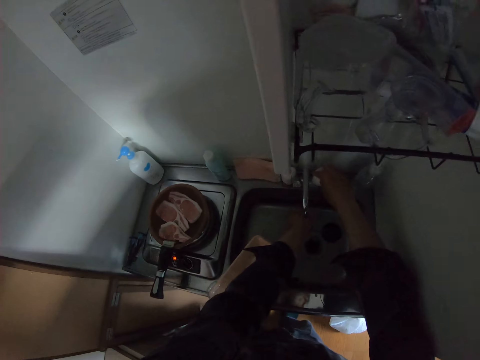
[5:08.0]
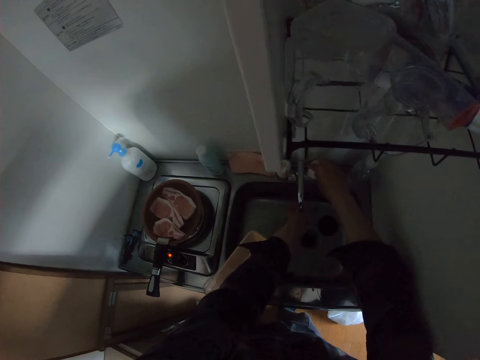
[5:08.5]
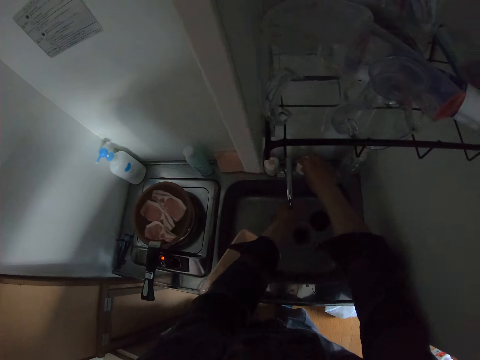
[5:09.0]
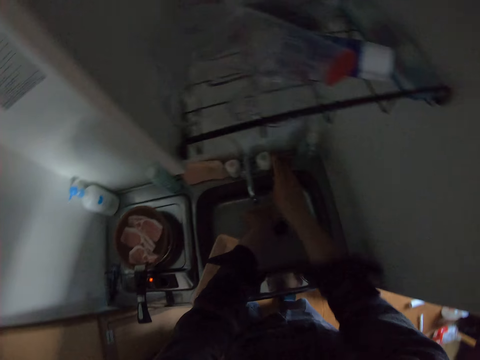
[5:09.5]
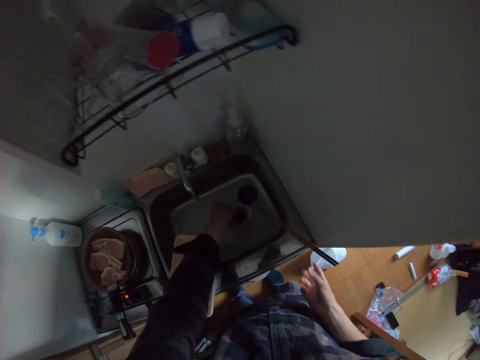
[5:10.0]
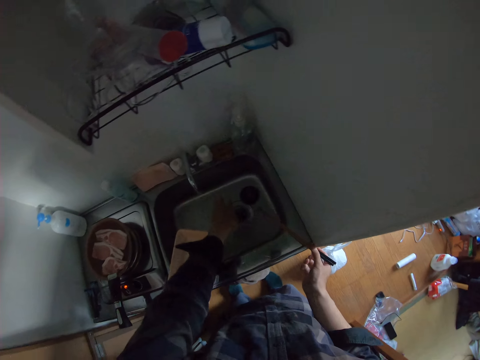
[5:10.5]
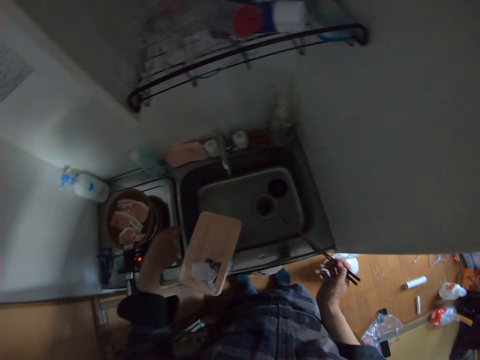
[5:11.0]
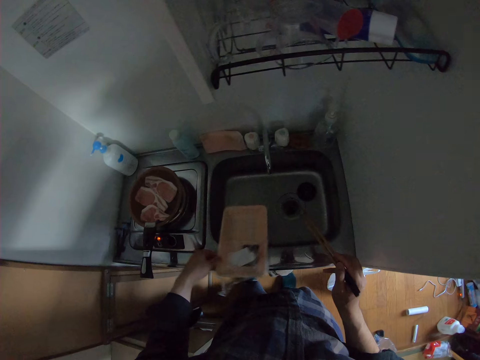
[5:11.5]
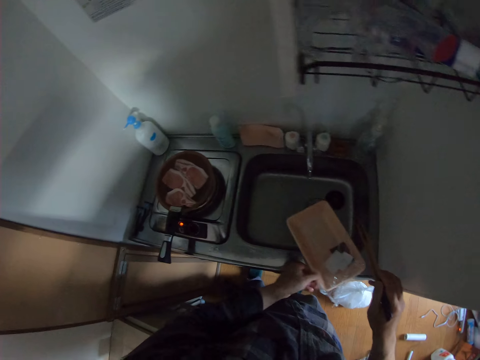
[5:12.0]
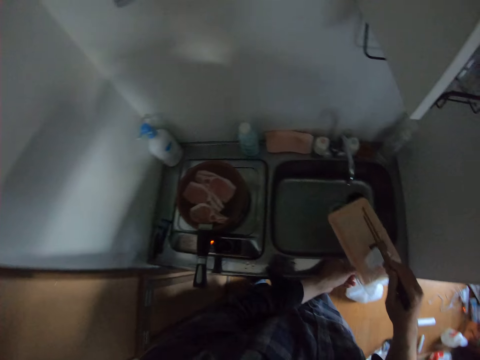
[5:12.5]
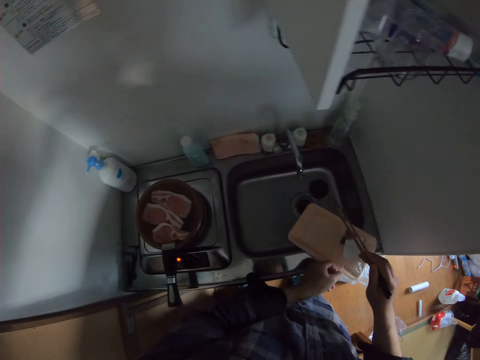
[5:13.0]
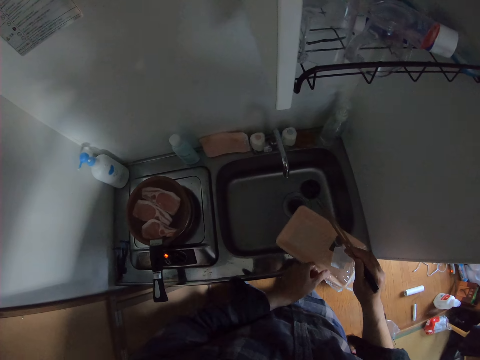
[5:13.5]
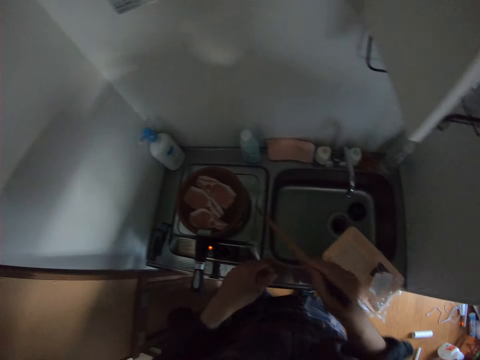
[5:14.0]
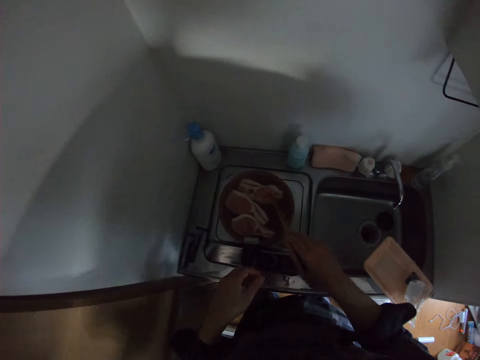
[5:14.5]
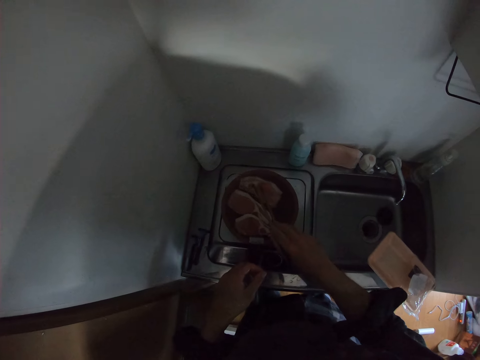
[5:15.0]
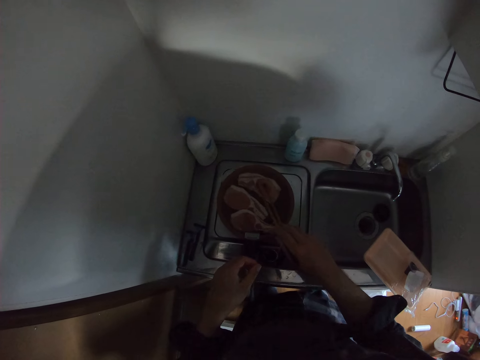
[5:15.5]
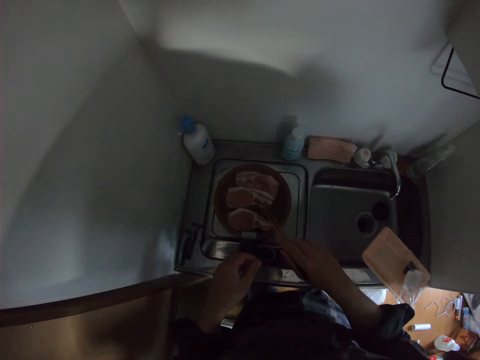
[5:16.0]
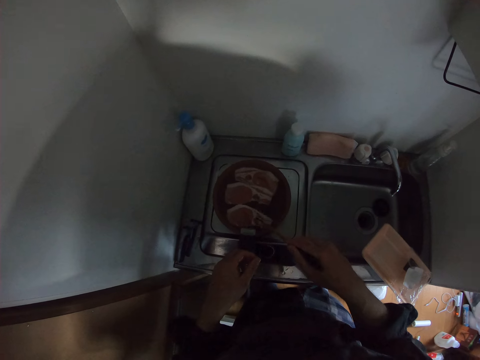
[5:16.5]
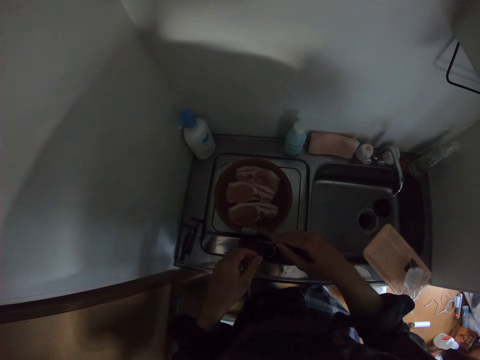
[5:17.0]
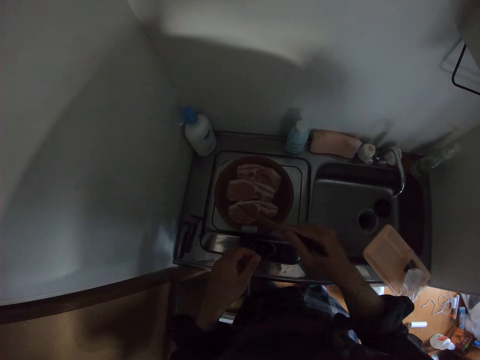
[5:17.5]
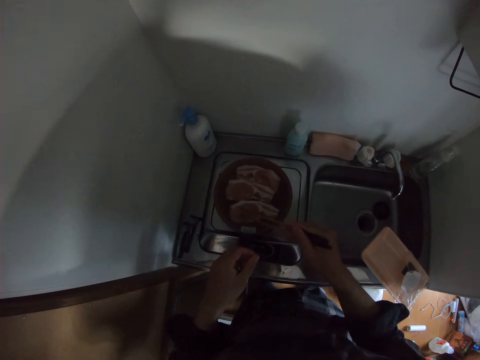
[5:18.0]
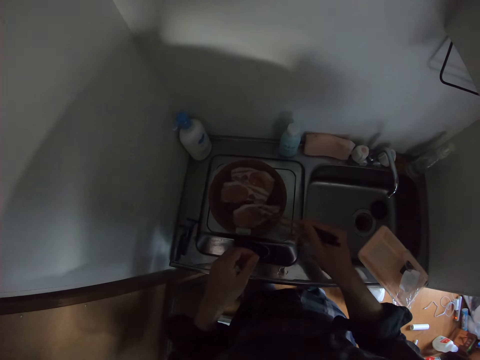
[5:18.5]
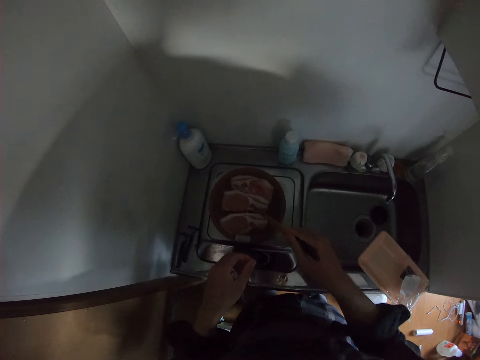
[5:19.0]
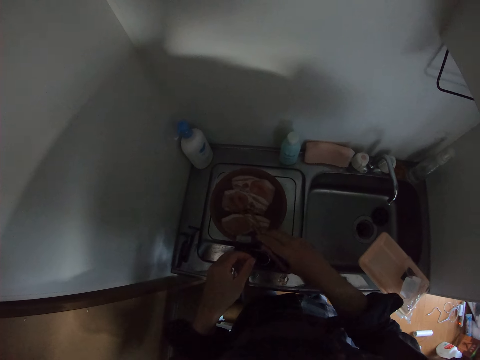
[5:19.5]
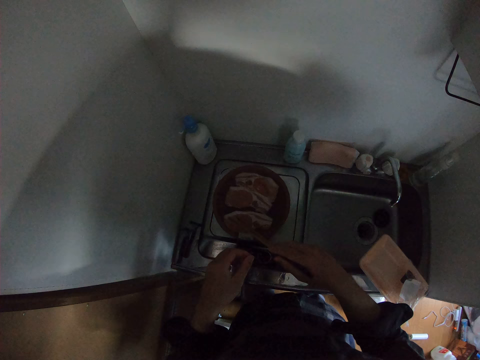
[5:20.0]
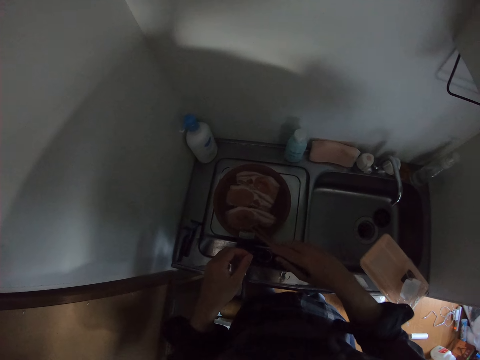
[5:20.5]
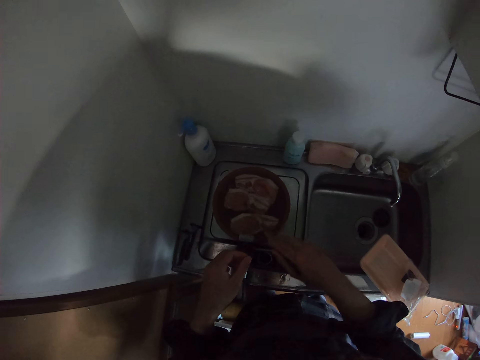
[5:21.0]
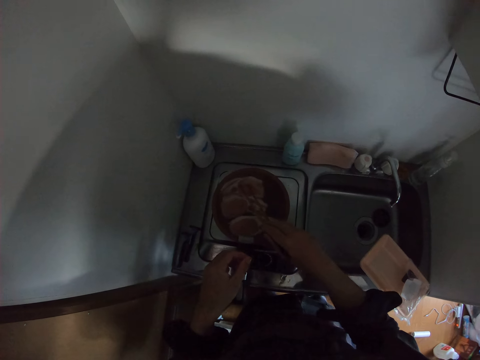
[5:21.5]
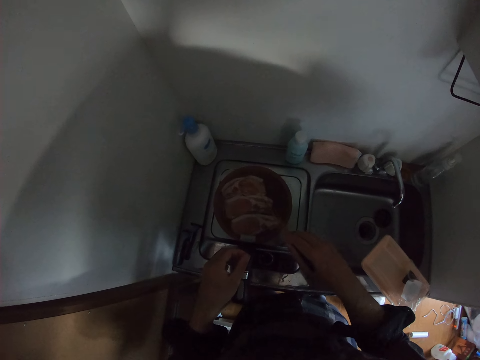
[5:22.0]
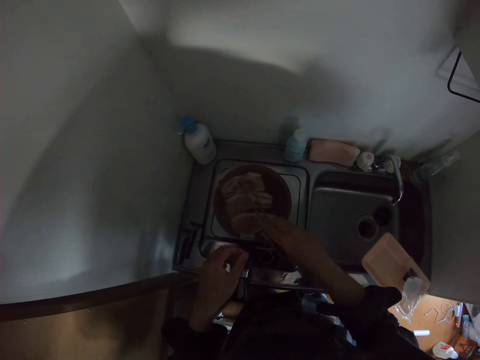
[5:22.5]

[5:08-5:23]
The camera wearer washes his hand. He closes the tap. He picks up the chopstick from the sink. He moves the dish. He stirs the meat. He moves the salmon.

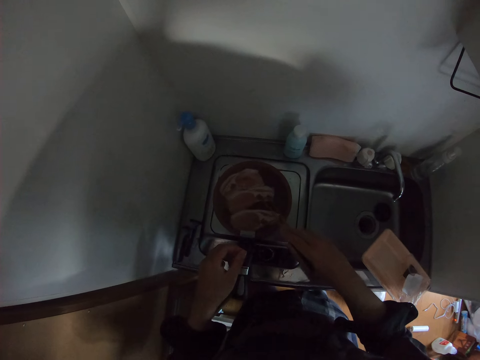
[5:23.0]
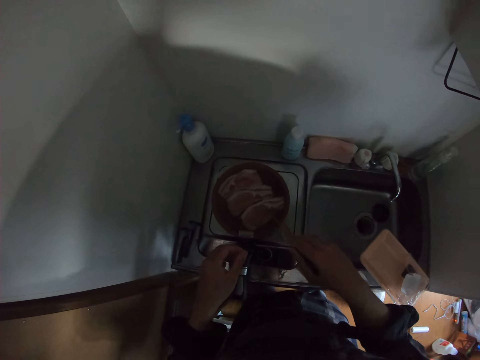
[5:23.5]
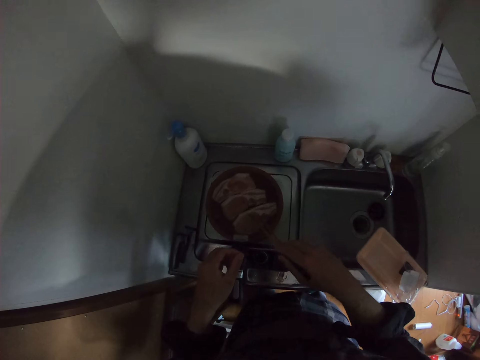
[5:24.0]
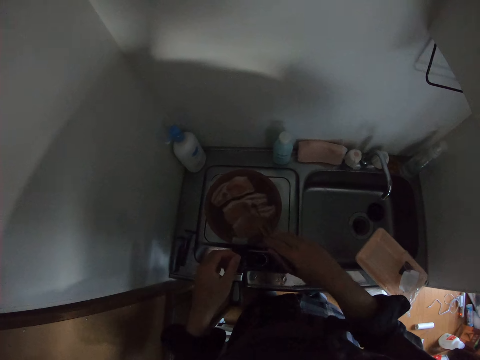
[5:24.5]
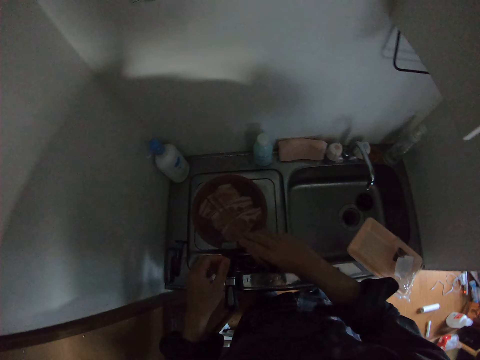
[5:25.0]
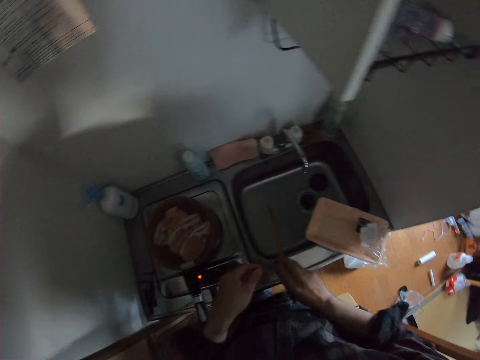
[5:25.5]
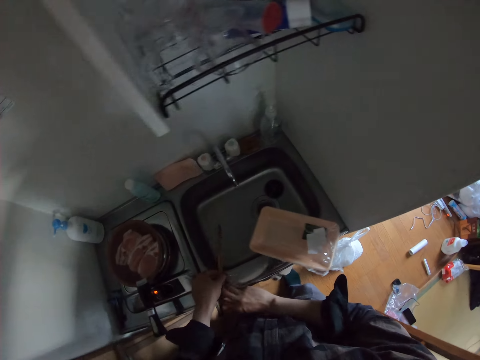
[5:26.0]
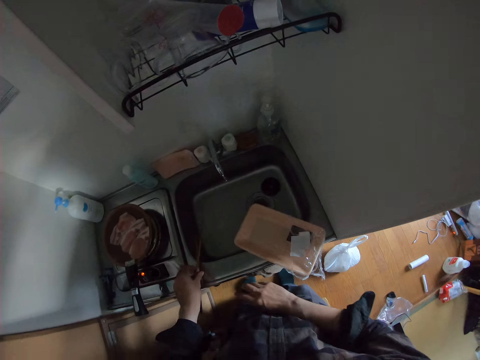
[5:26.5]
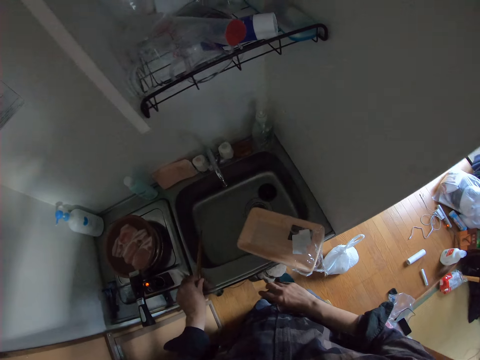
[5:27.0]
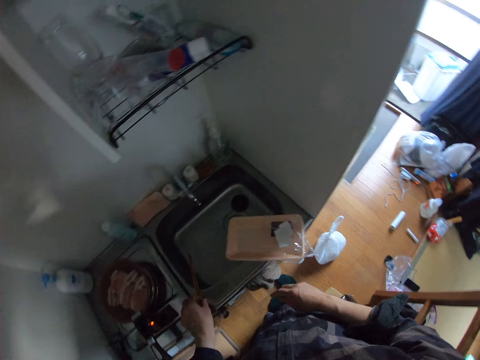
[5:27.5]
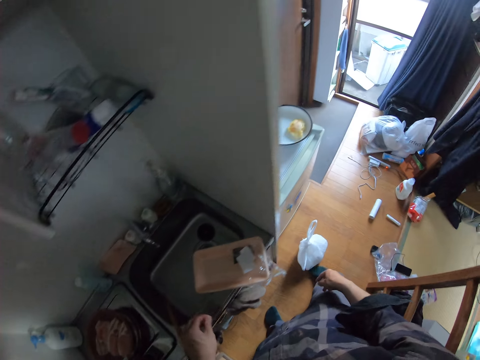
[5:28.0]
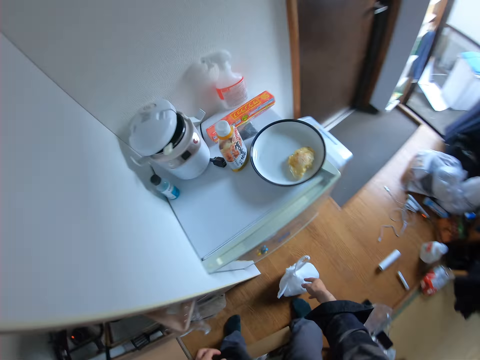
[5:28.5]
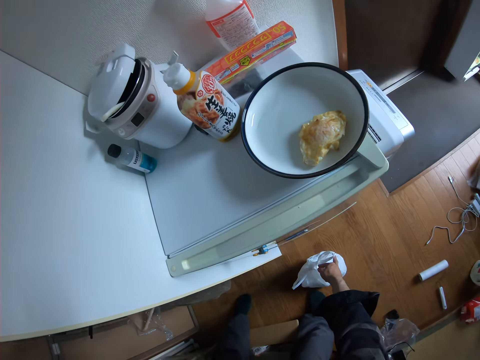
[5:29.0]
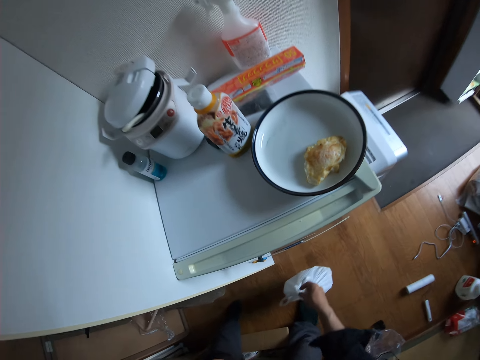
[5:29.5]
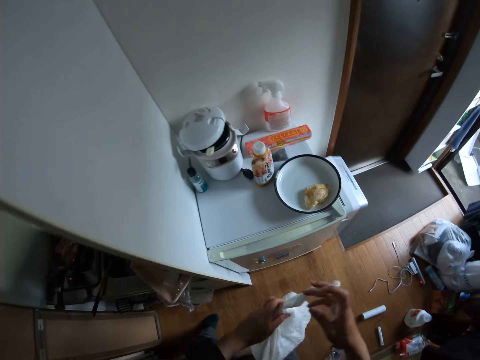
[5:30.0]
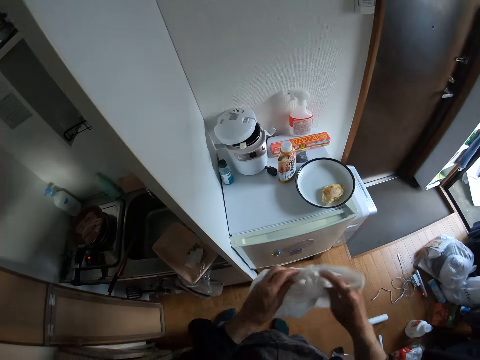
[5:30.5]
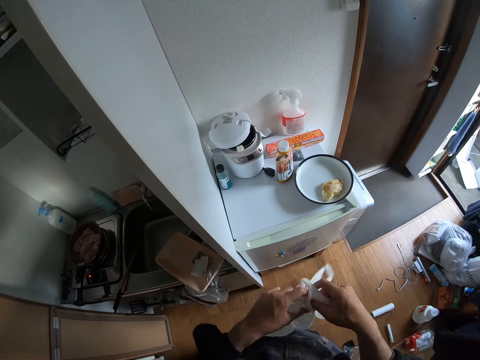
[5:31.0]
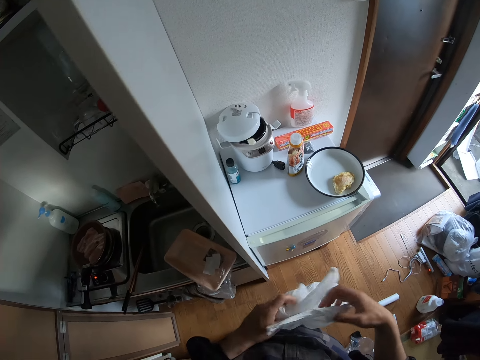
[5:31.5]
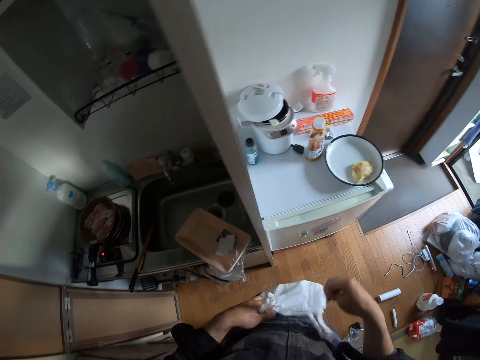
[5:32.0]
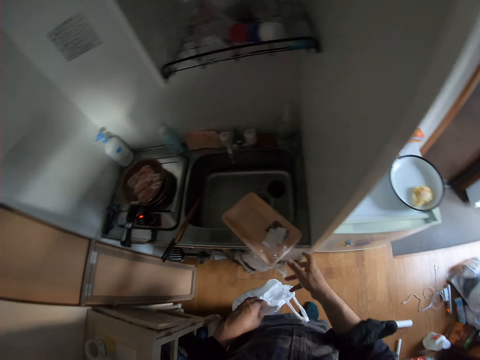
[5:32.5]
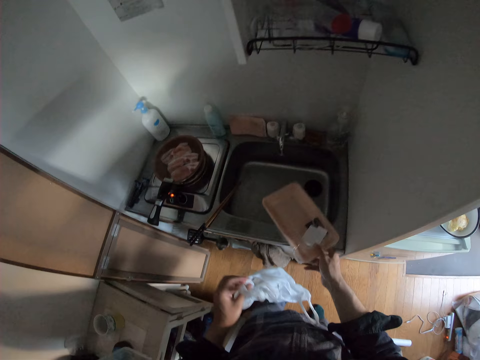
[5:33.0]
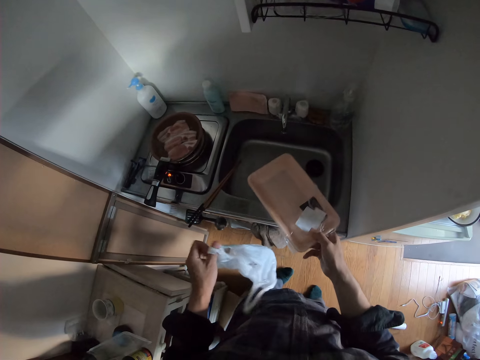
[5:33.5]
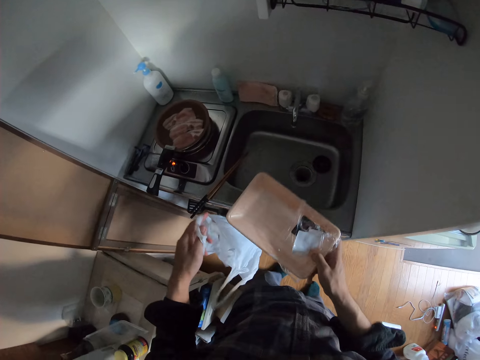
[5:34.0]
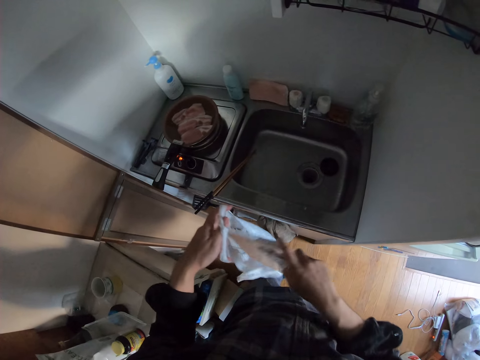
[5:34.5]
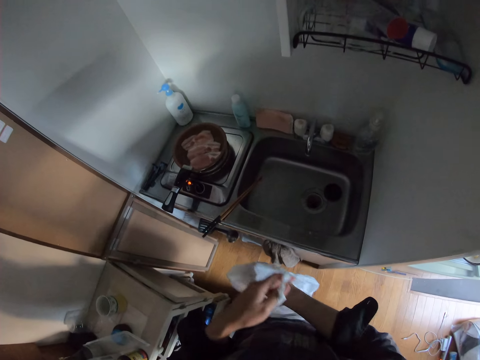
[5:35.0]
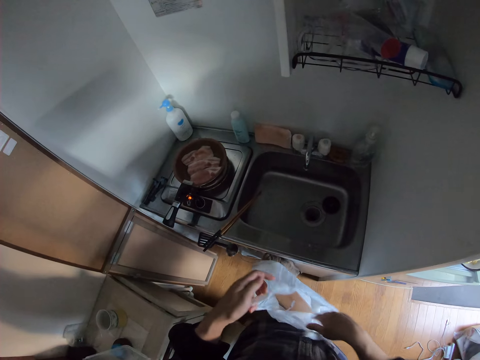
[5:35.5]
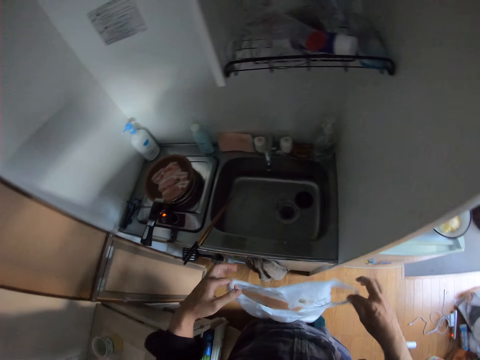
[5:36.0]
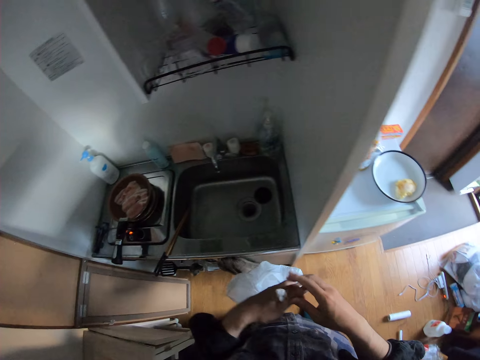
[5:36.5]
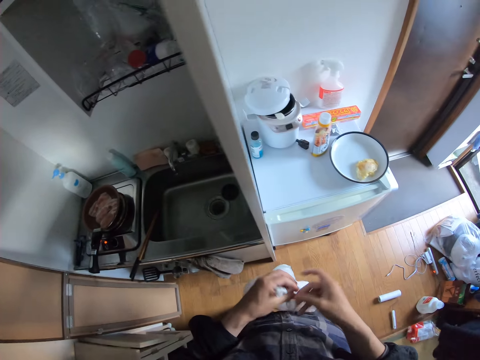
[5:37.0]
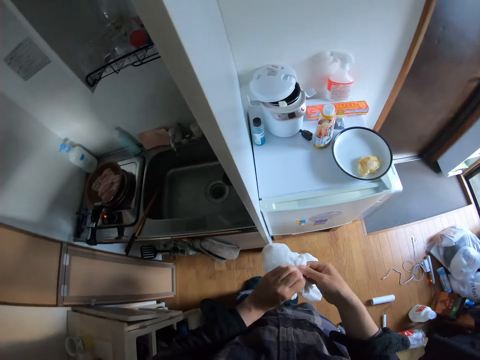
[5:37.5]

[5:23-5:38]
The camera wearer drops the chopstick on the sink. They pick up a nylon from the floor and open the nylon. They pick up the meat pack from the sink. They put the pack into the nylon. They tie the nylon.
